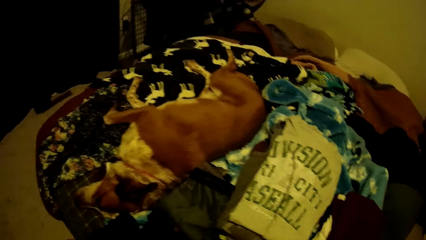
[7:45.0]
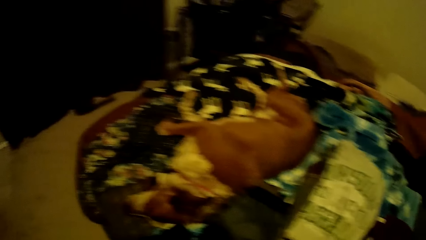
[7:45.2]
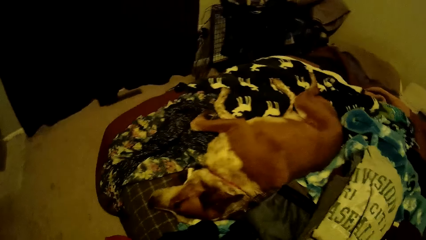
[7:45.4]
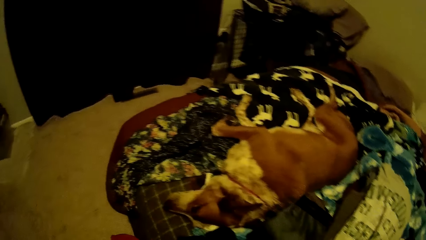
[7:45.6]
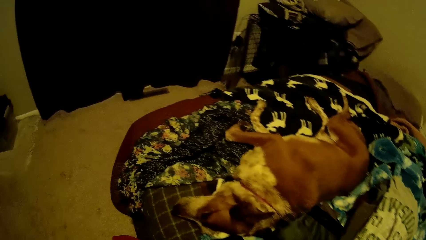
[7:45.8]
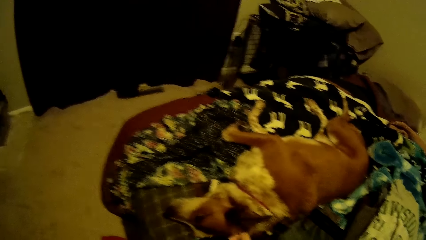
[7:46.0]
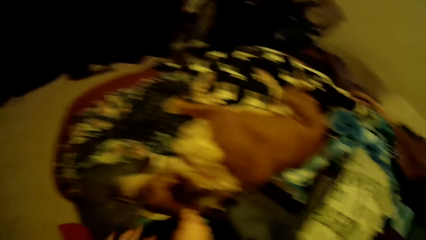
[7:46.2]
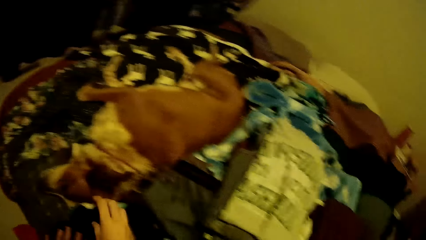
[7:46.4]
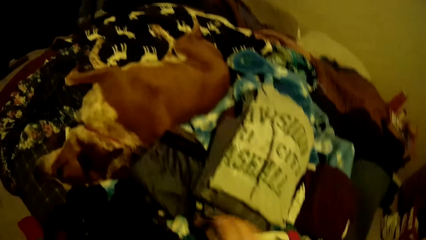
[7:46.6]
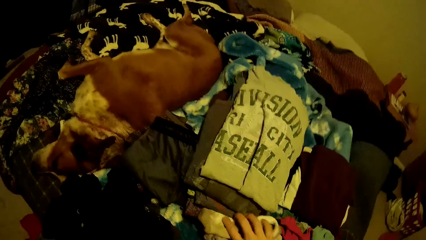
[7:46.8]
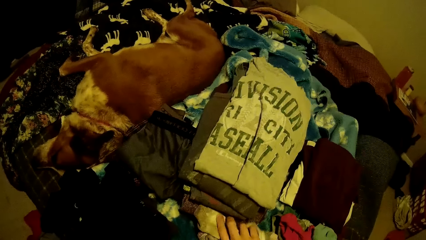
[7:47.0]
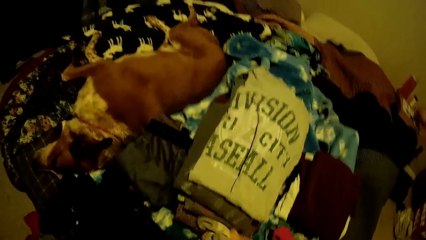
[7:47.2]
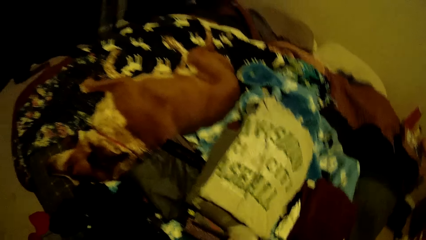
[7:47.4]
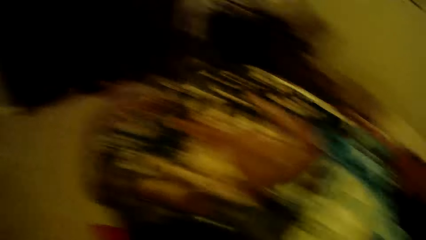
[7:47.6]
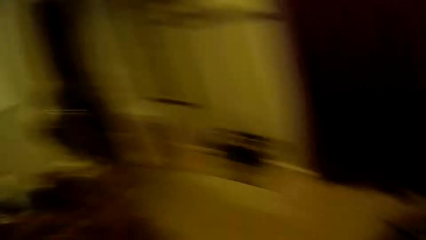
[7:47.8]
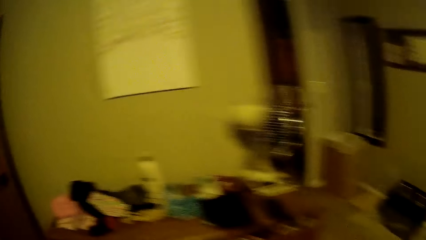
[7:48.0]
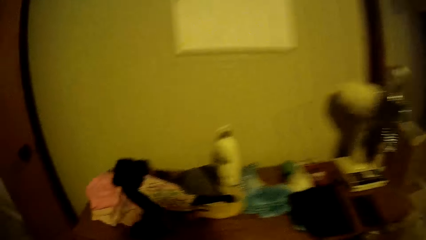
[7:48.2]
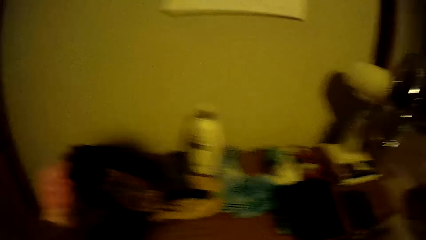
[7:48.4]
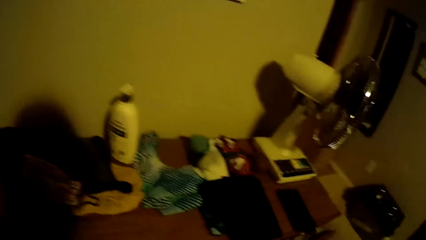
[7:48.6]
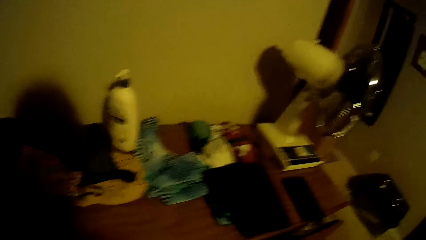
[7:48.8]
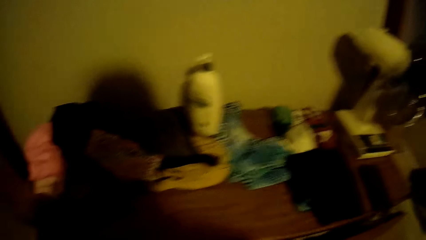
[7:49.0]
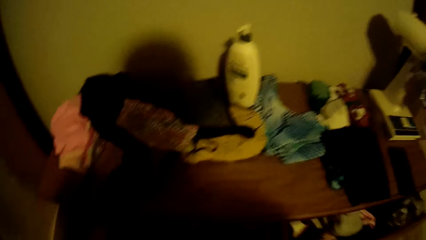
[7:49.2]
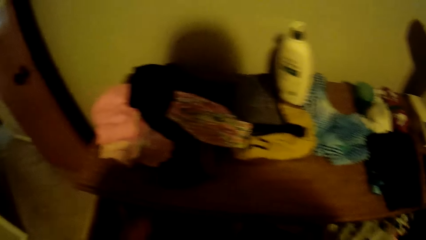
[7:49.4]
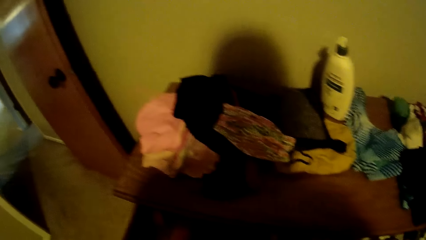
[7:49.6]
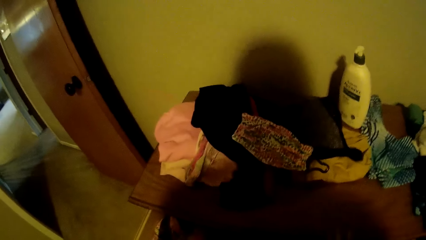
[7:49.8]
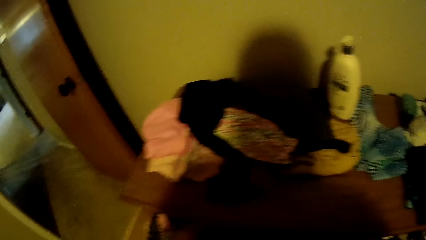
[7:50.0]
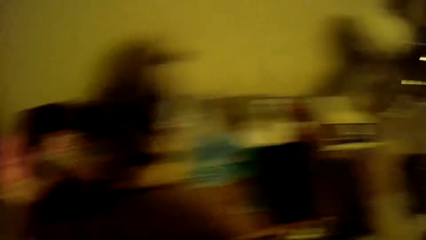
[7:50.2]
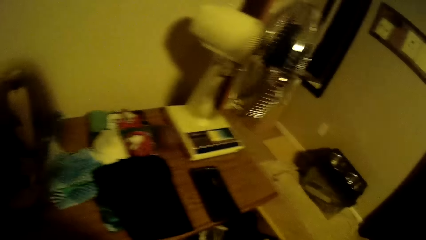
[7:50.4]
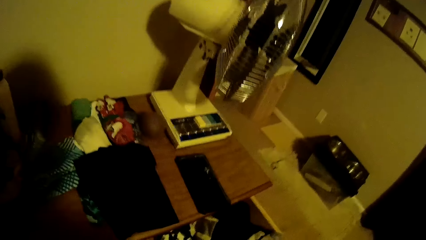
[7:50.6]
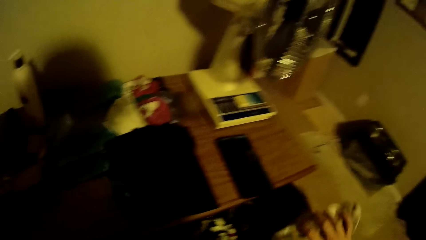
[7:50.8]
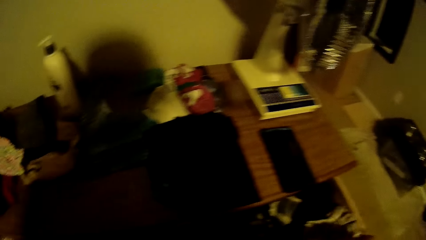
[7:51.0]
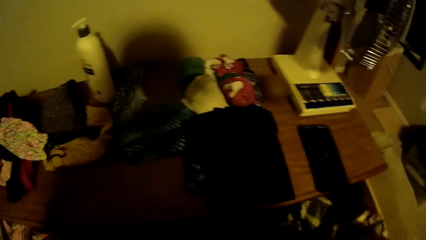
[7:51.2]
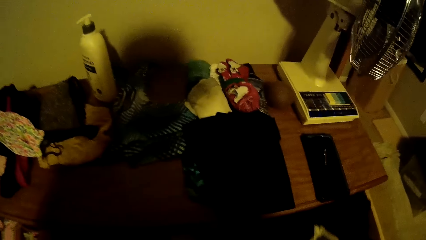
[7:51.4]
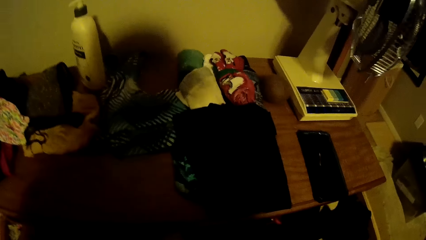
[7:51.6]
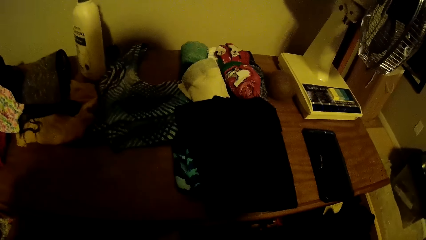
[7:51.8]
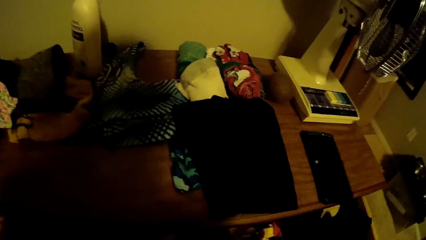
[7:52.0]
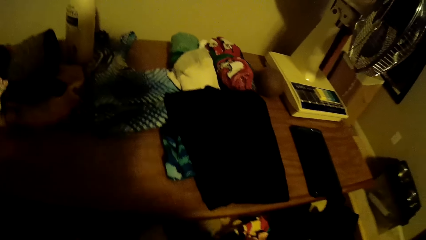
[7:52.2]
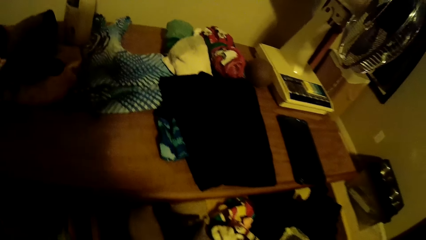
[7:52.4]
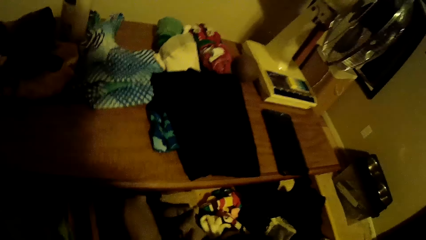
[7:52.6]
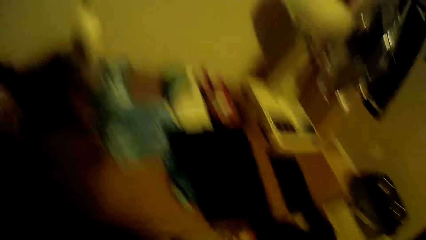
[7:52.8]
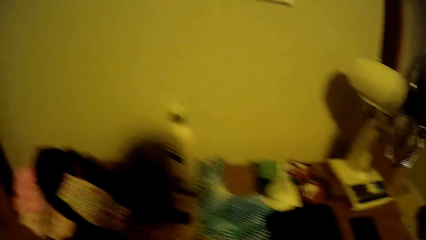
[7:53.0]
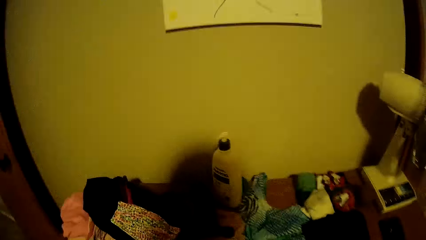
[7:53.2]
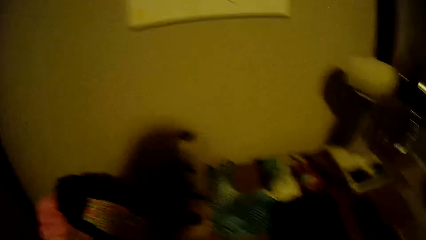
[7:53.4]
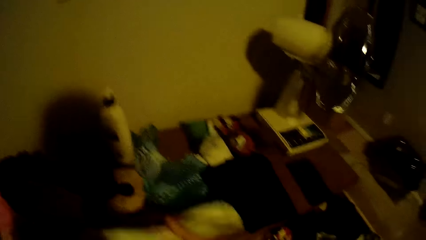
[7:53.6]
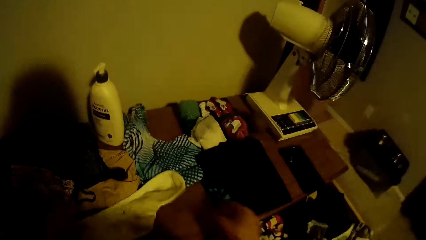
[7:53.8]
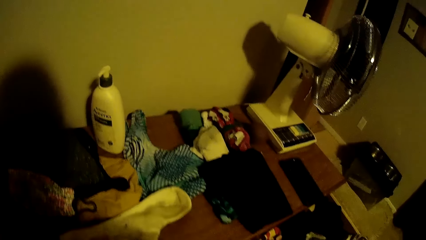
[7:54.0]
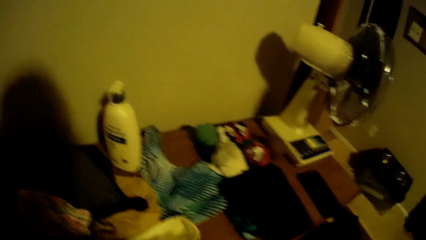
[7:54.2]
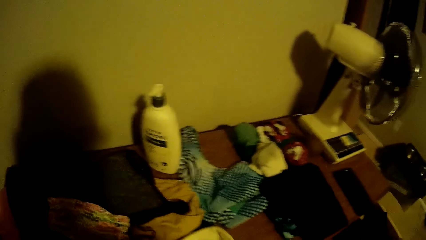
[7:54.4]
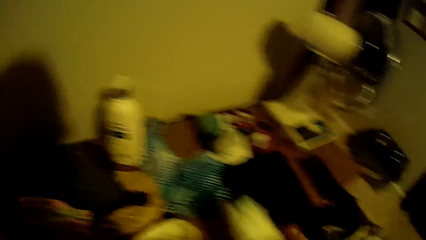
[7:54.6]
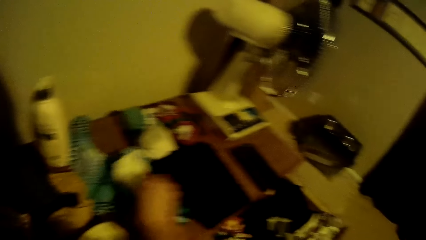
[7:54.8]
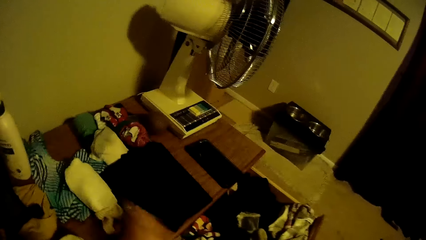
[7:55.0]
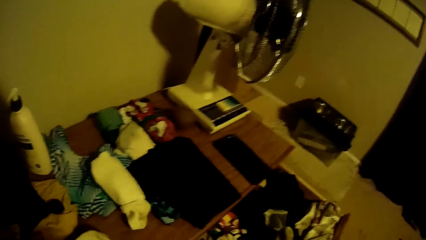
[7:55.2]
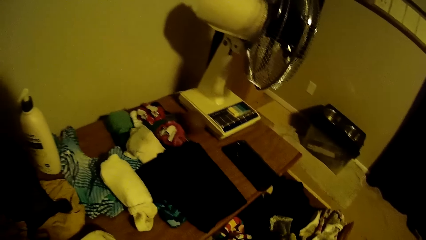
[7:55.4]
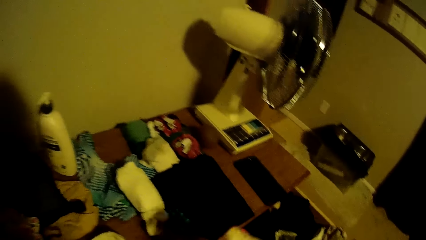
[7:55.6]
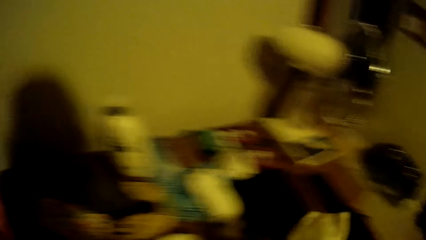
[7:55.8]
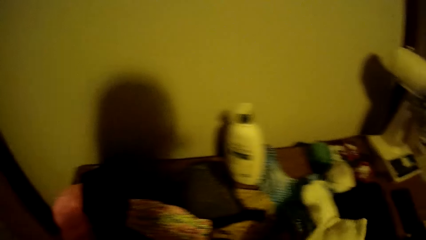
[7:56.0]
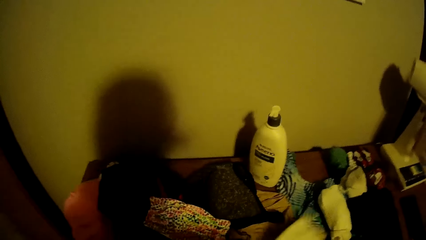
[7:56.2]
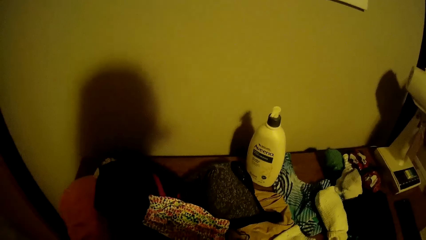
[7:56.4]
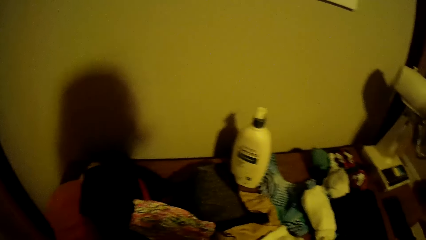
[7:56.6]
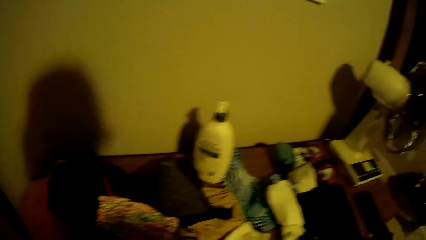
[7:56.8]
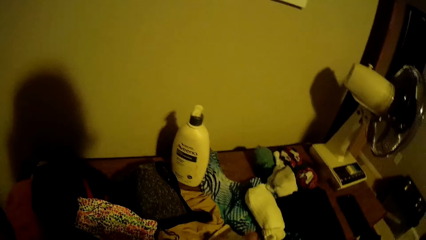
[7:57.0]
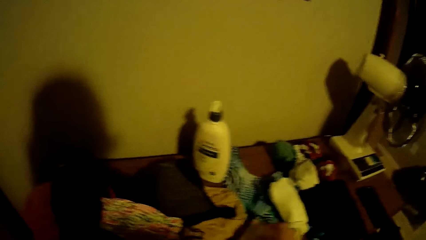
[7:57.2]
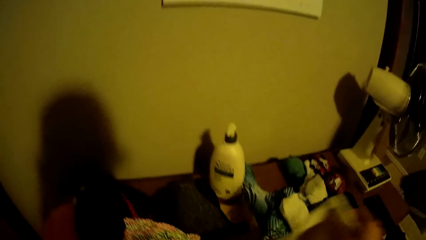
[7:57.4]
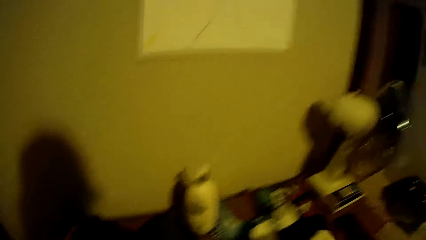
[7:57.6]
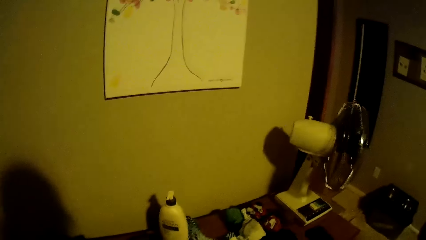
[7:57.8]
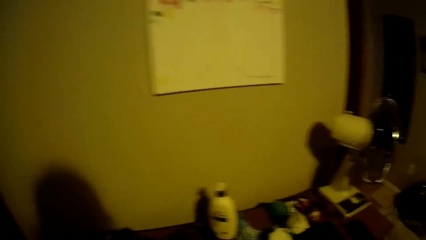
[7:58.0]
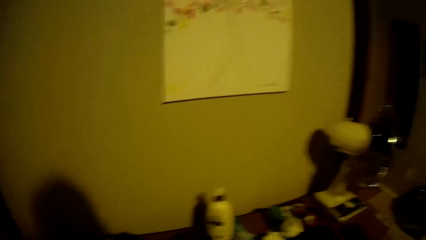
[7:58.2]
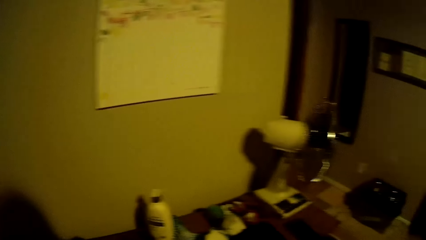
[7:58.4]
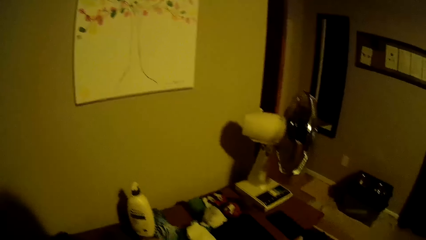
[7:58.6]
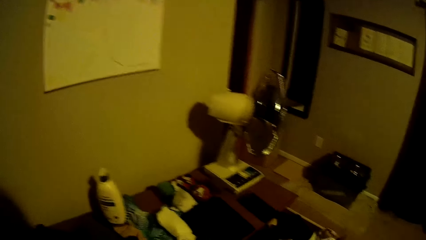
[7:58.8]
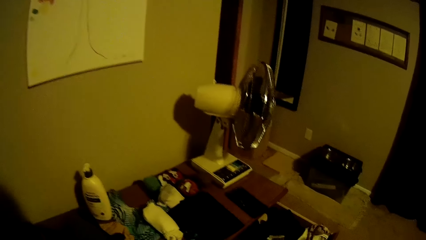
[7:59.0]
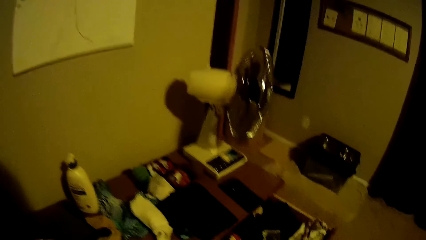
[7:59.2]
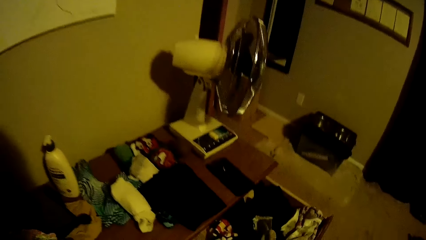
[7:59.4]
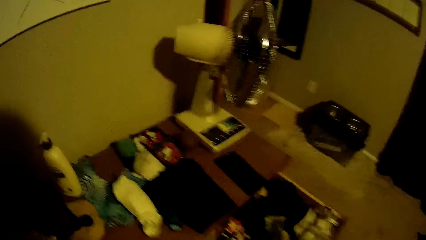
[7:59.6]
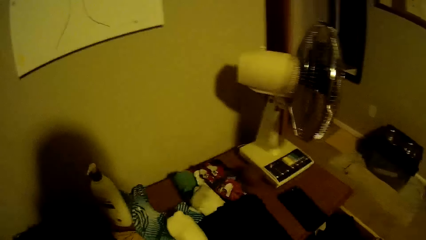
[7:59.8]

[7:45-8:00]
The camera wearer picks some clothes from the bed. They open the drawer. They pull the drawer. They drop the clothes in the drawer. They drop a white pair of socks on top of the drawer. They drop the second white pair of socks on top of the drawer.
